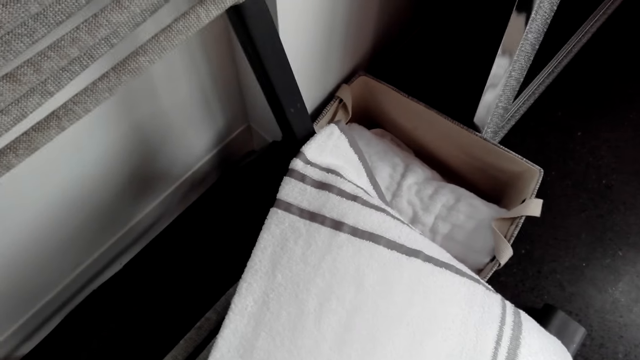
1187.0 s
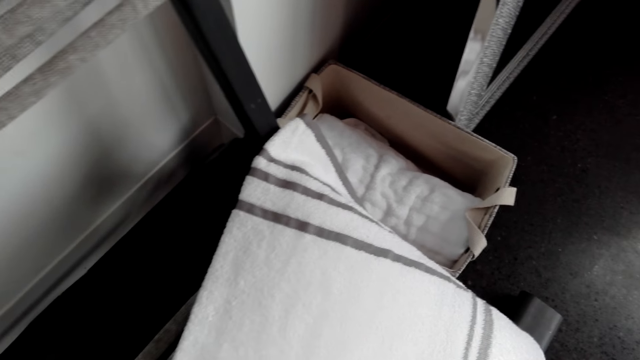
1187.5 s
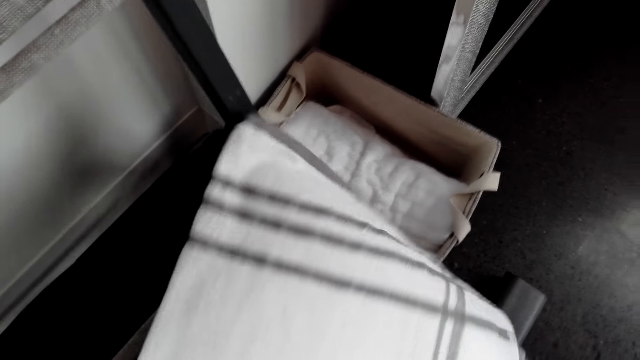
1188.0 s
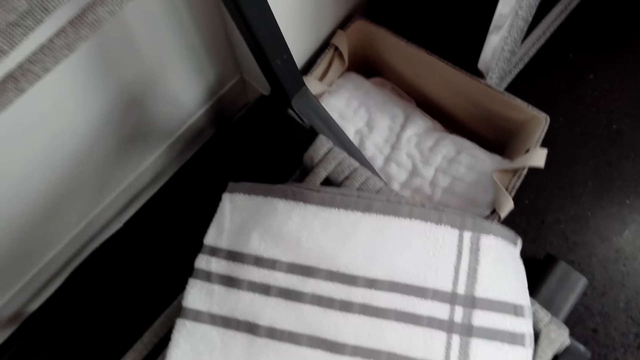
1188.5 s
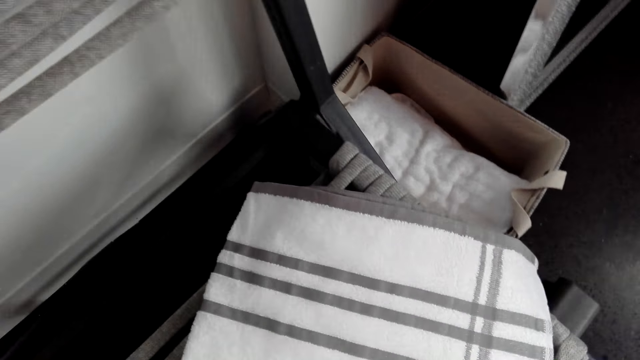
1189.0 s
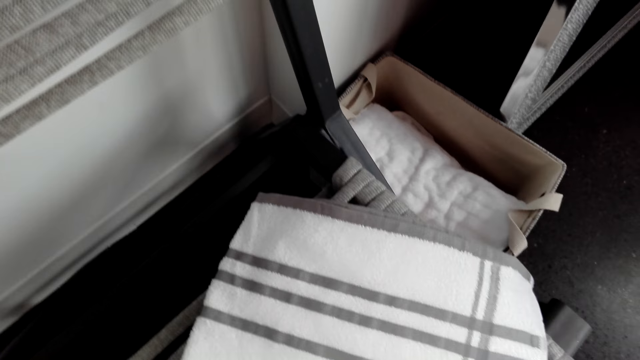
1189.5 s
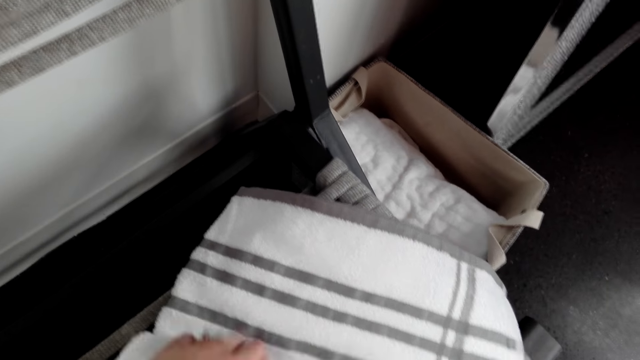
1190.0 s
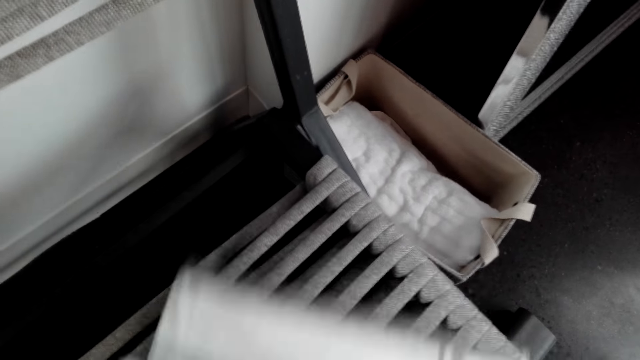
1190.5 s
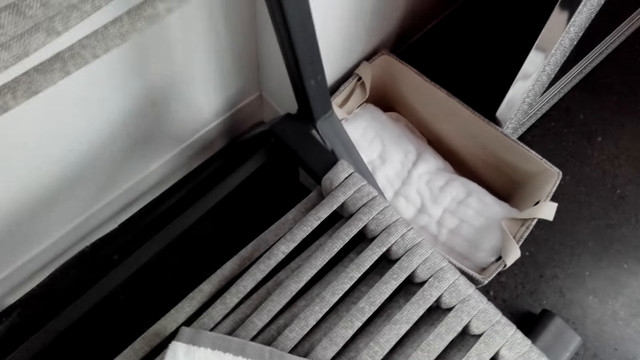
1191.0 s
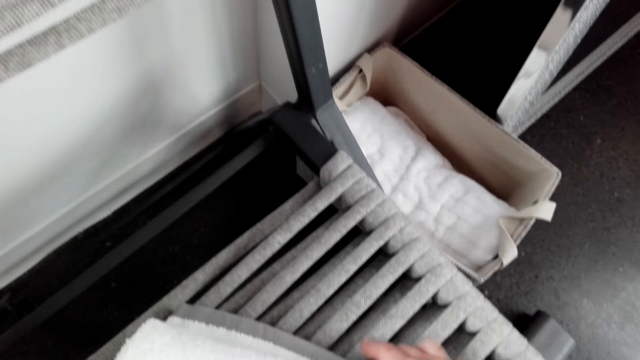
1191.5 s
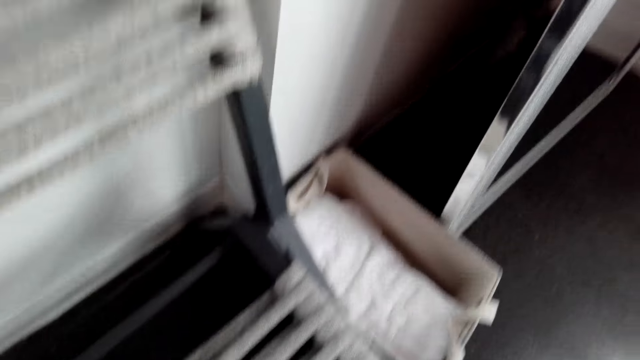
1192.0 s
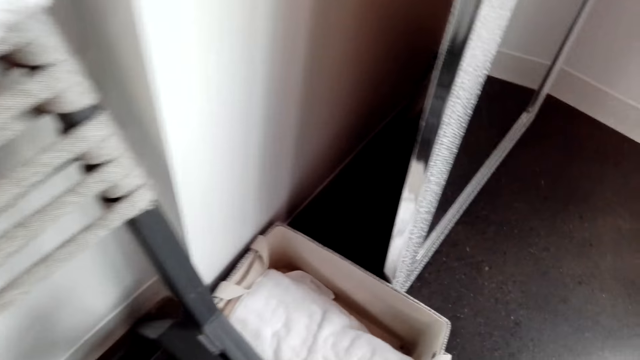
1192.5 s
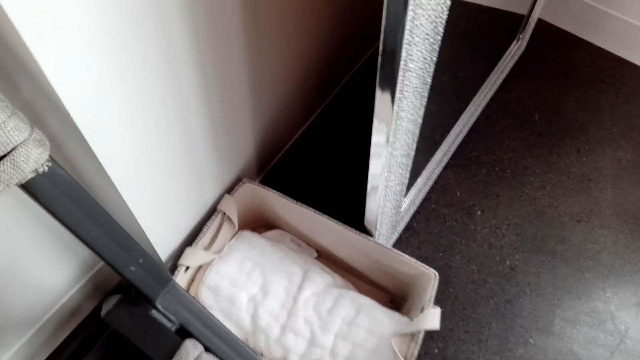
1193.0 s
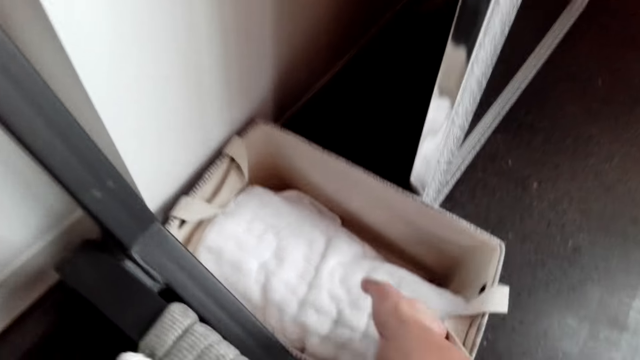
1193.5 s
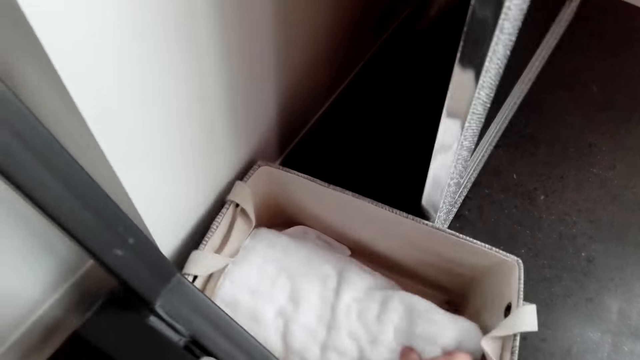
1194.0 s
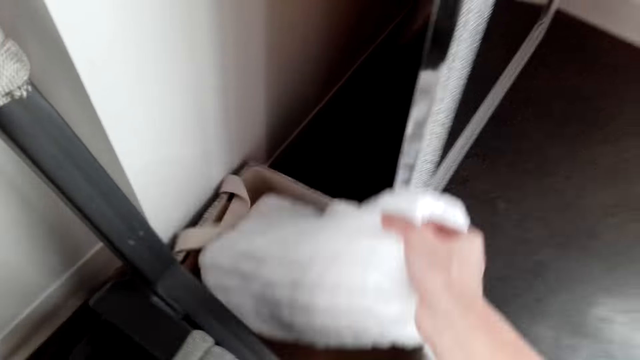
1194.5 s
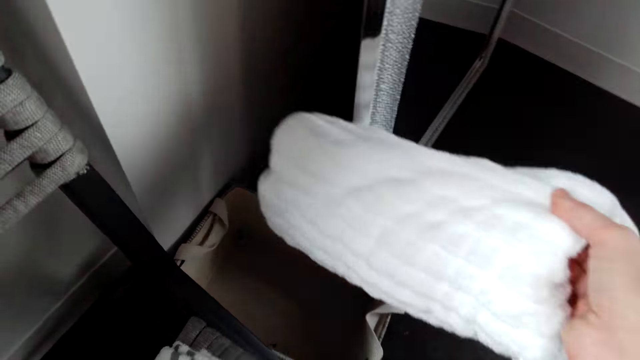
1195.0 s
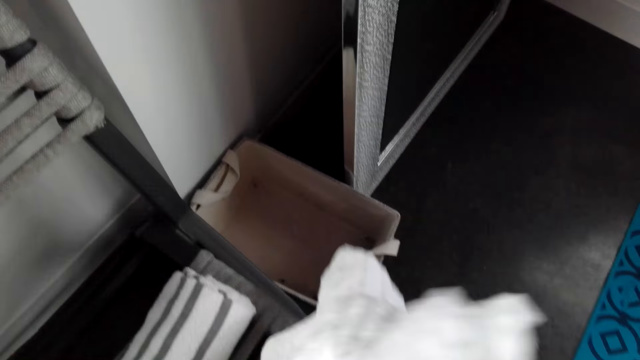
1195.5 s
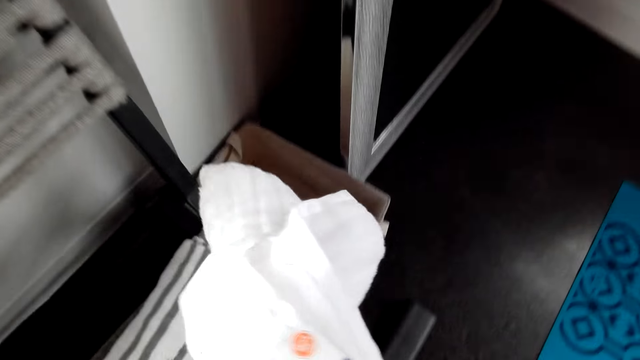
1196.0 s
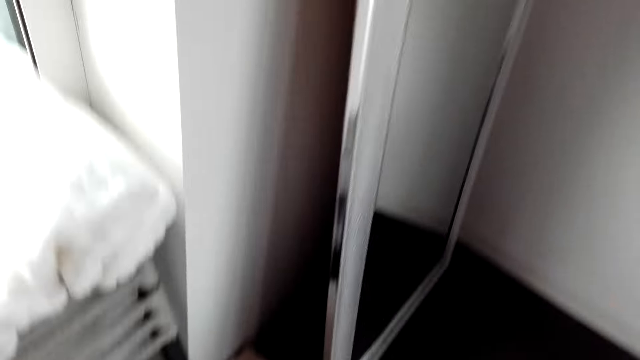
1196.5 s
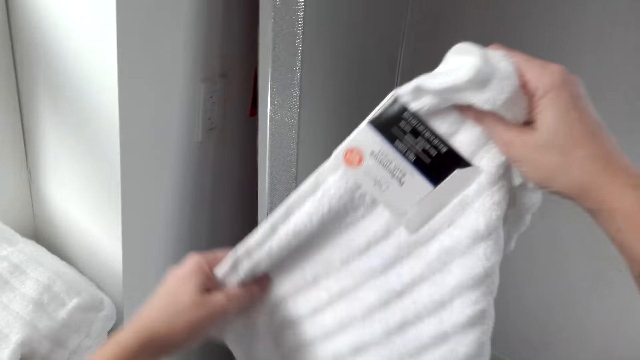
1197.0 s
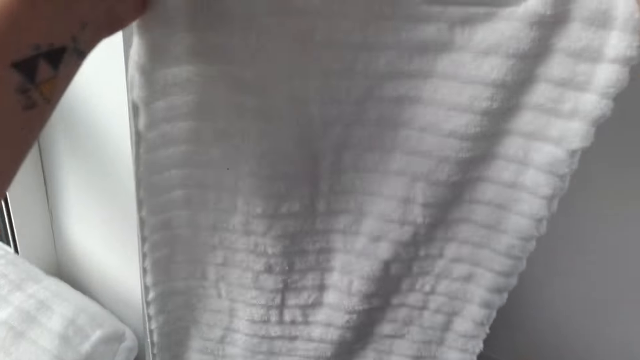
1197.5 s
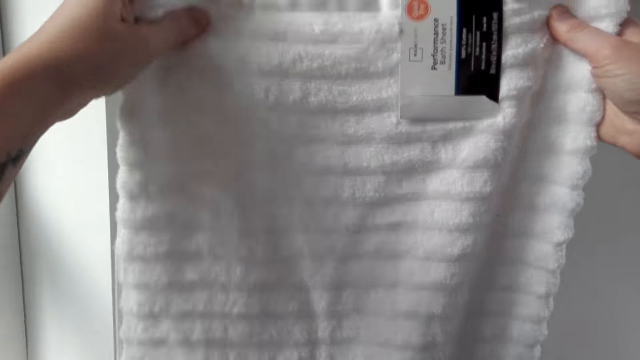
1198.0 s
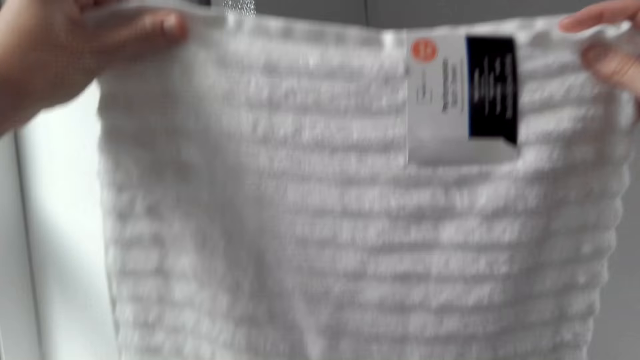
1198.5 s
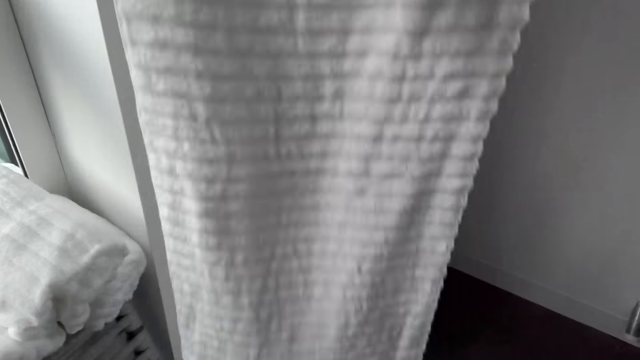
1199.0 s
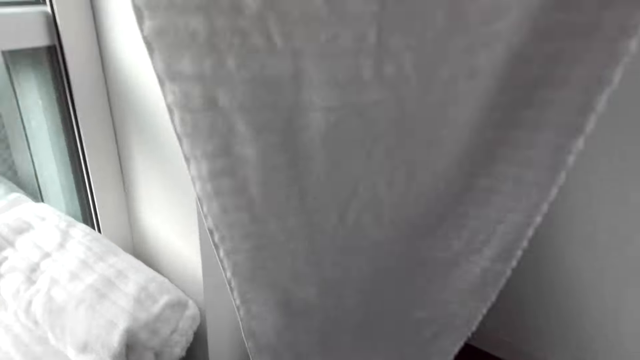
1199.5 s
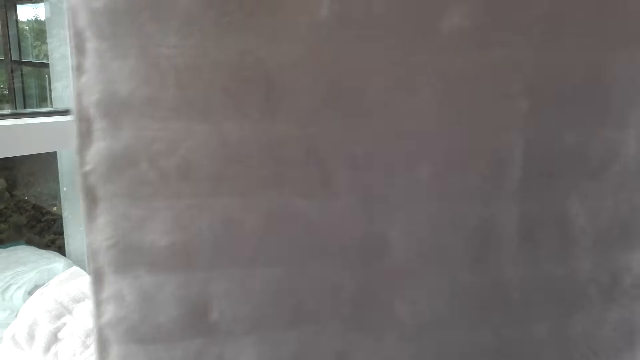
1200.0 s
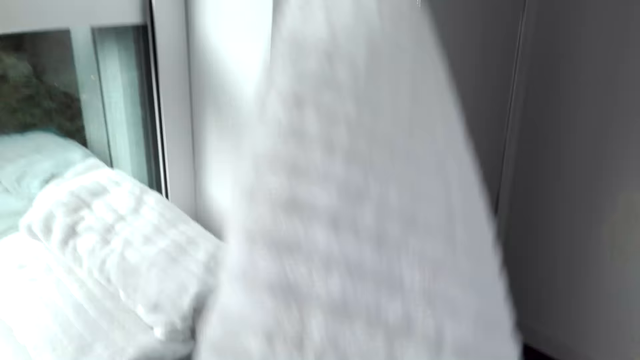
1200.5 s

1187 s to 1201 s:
The camera wearer stares at the towel. They fold the towel. They pick up a towel. They unfold the towel. They stare at the towel.

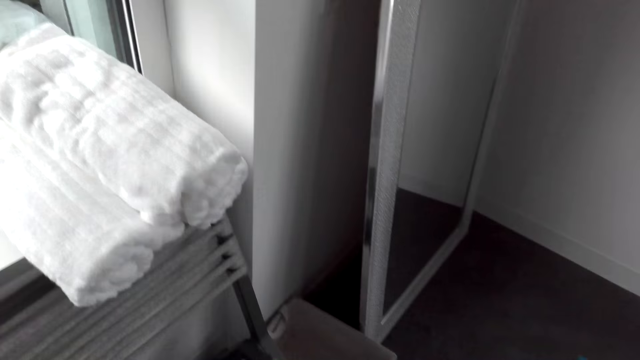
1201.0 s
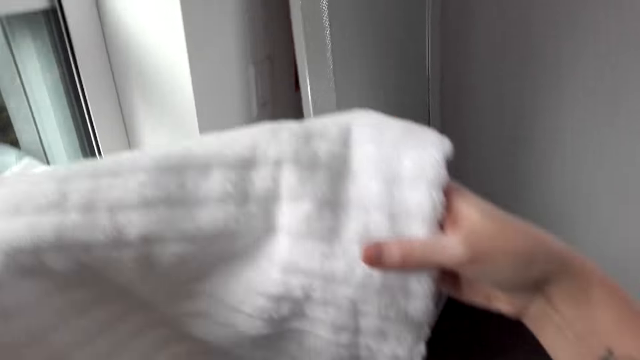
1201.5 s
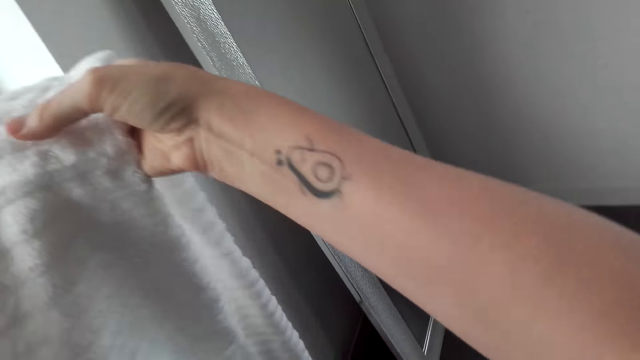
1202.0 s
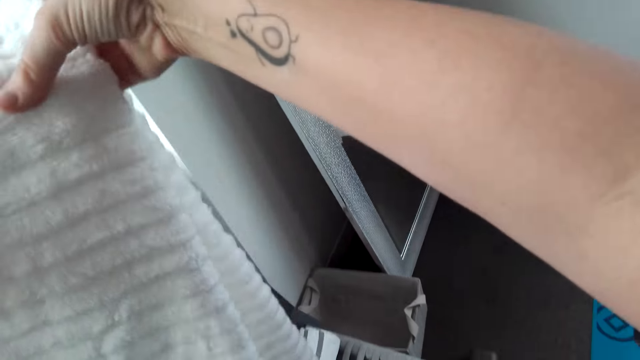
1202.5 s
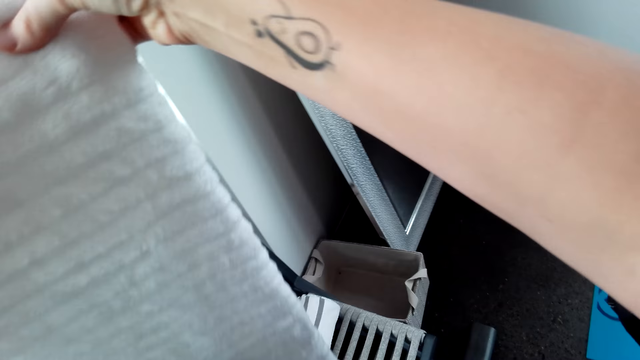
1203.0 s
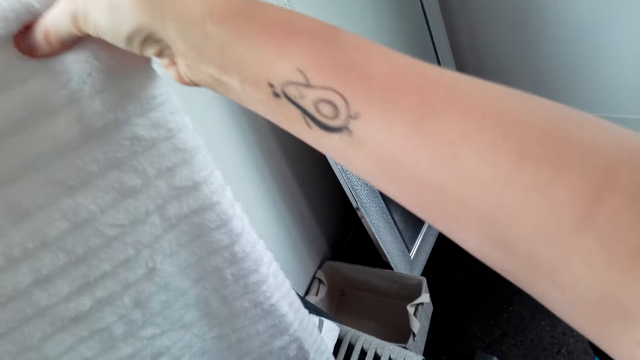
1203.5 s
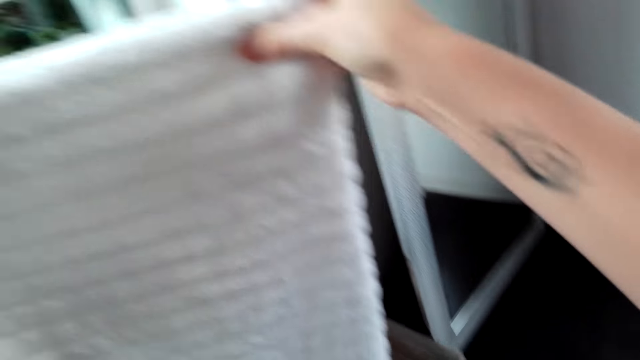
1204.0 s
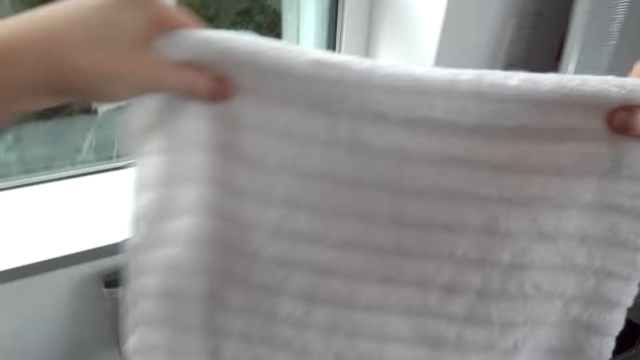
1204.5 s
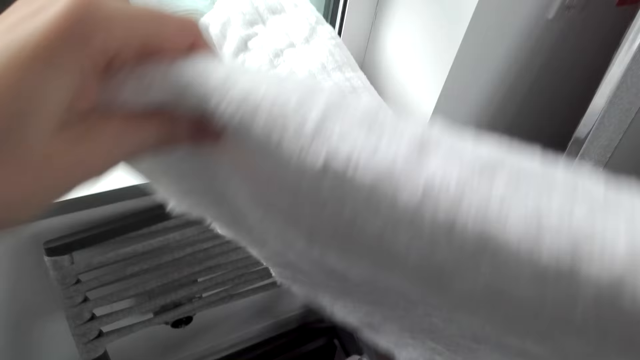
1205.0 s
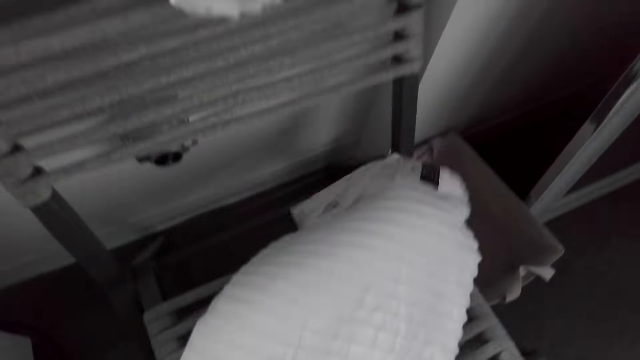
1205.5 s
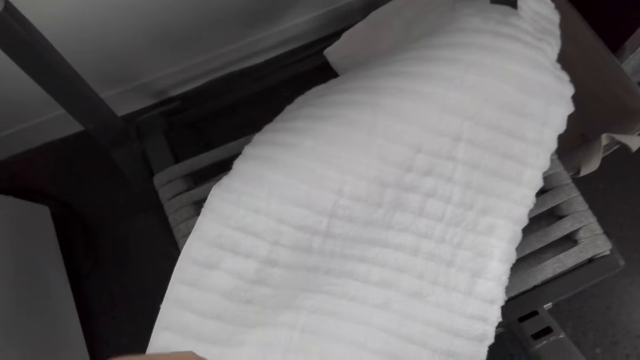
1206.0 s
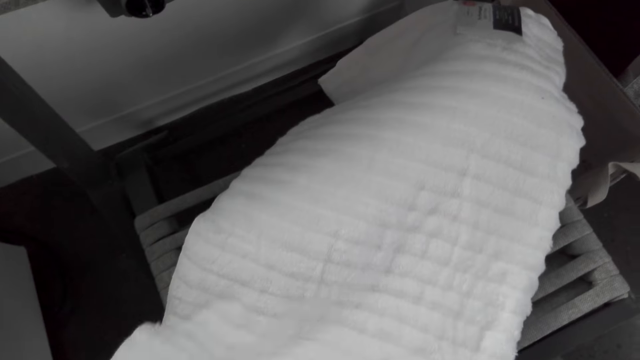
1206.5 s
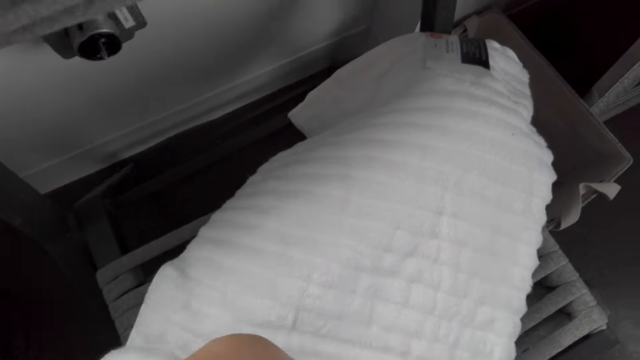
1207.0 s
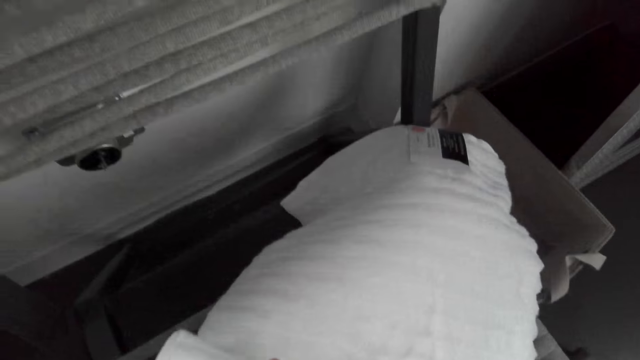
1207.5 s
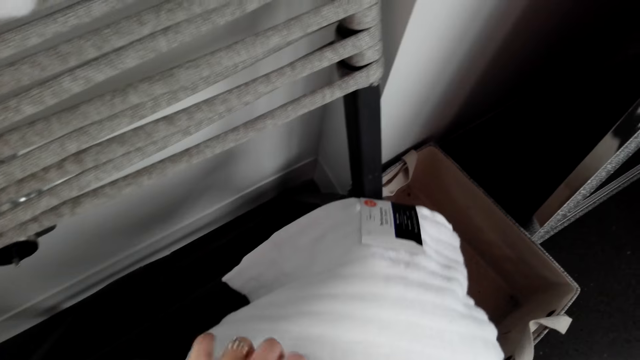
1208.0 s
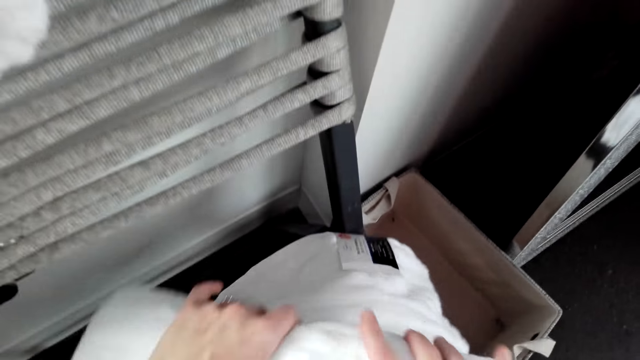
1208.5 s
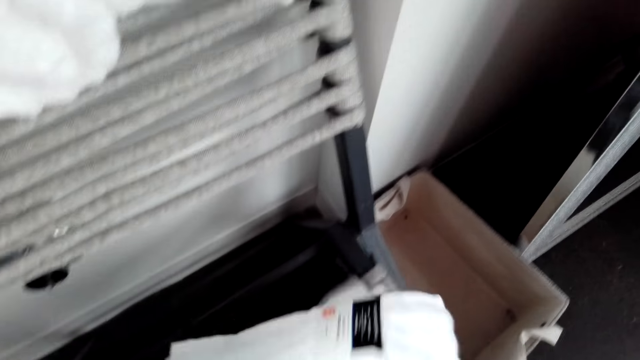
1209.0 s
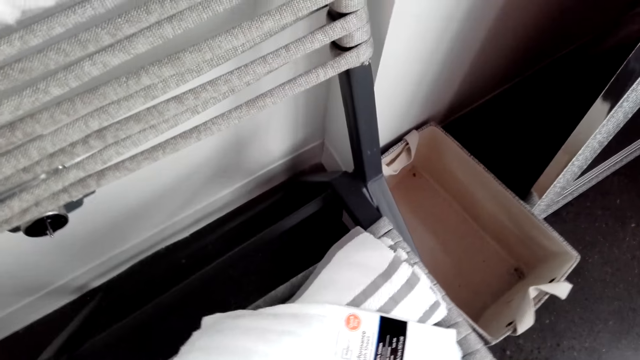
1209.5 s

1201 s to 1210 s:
The camera wearer places the towel down. They fold the towel.
